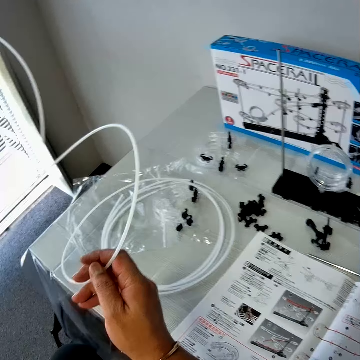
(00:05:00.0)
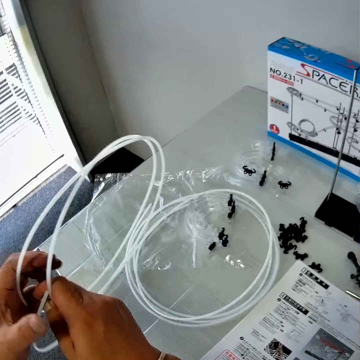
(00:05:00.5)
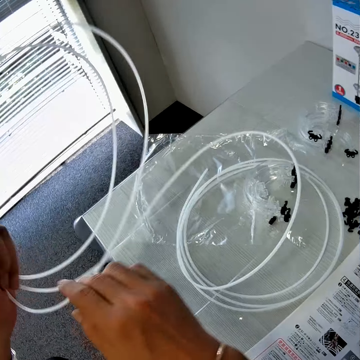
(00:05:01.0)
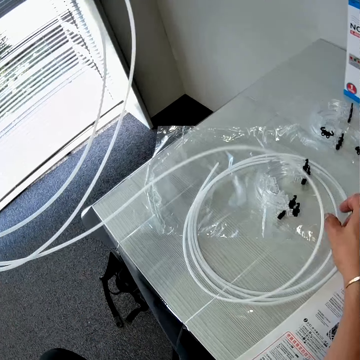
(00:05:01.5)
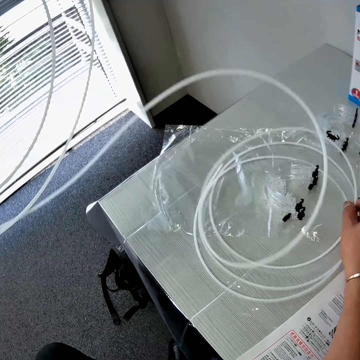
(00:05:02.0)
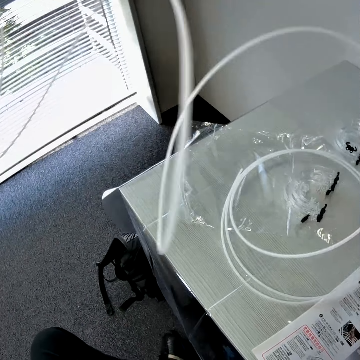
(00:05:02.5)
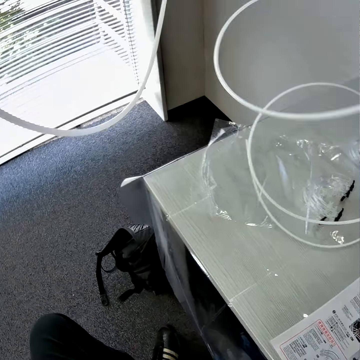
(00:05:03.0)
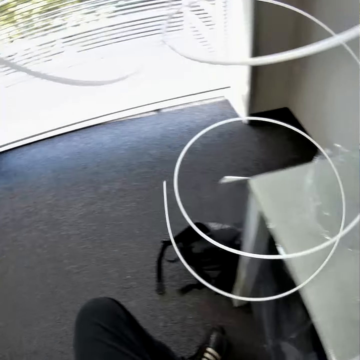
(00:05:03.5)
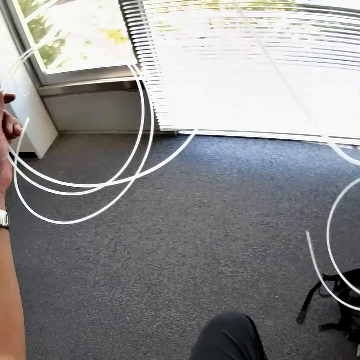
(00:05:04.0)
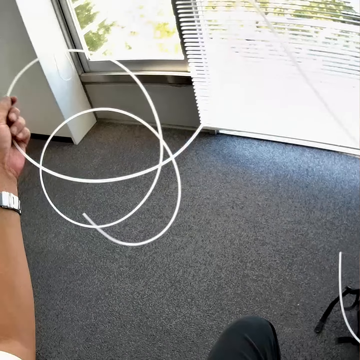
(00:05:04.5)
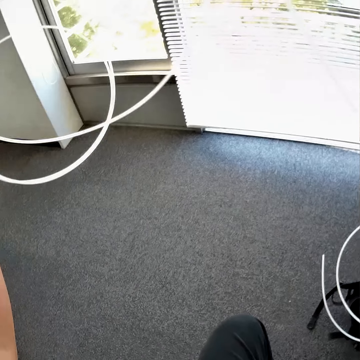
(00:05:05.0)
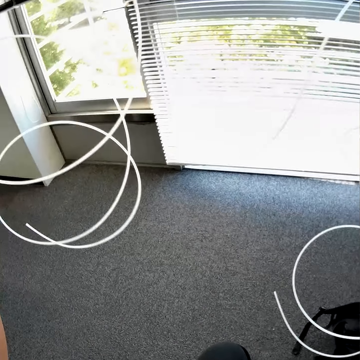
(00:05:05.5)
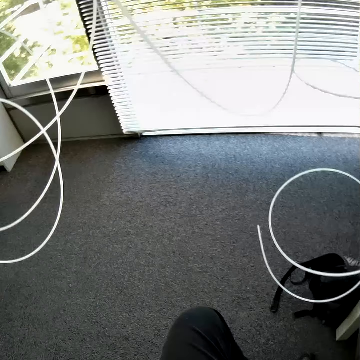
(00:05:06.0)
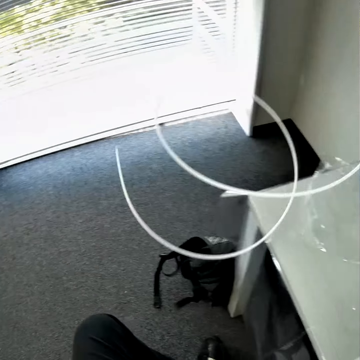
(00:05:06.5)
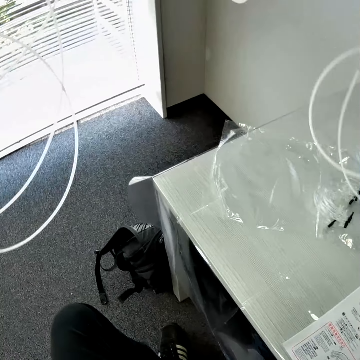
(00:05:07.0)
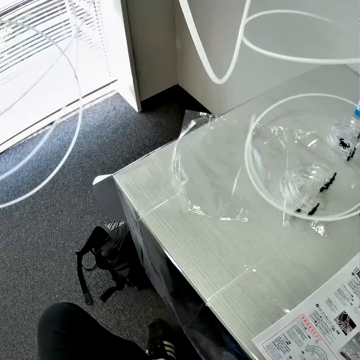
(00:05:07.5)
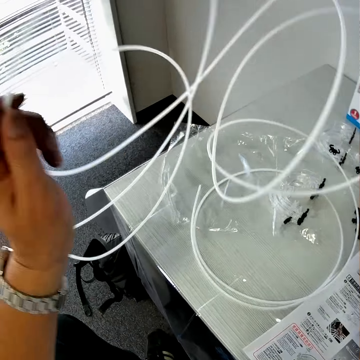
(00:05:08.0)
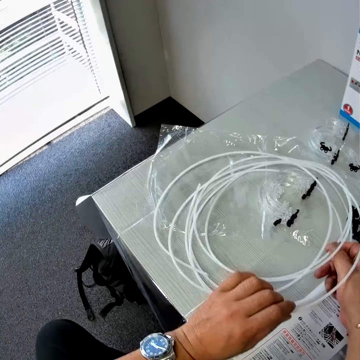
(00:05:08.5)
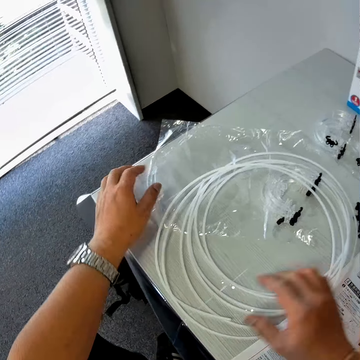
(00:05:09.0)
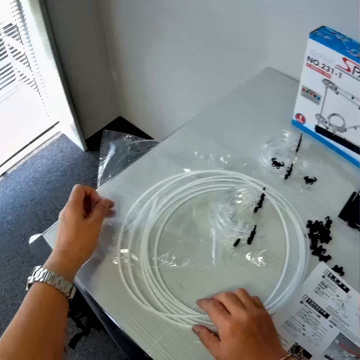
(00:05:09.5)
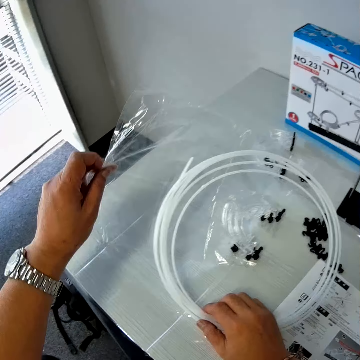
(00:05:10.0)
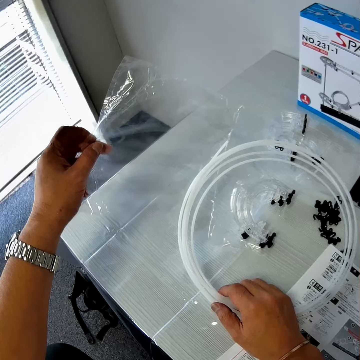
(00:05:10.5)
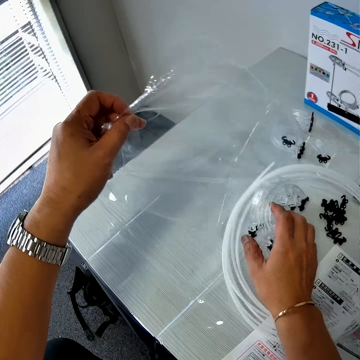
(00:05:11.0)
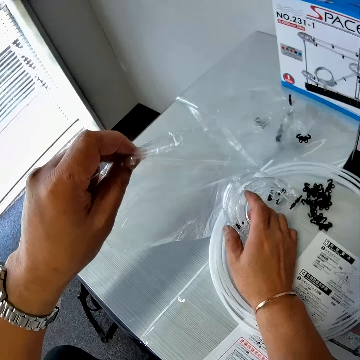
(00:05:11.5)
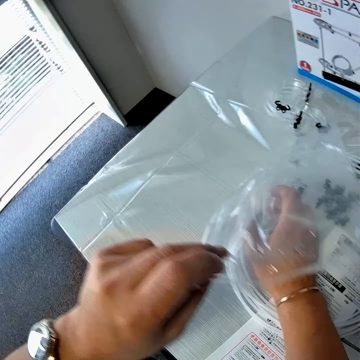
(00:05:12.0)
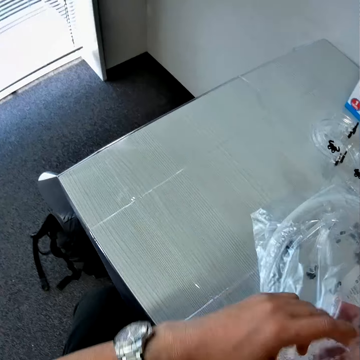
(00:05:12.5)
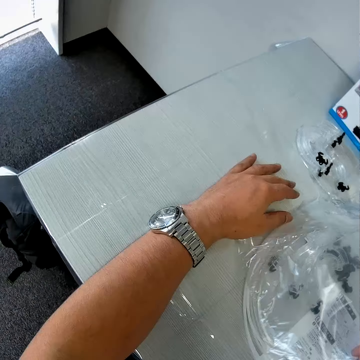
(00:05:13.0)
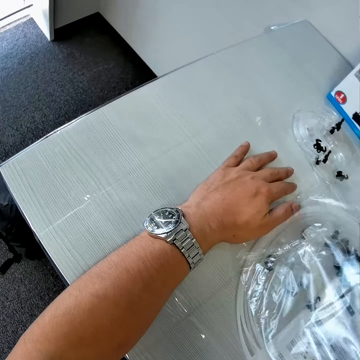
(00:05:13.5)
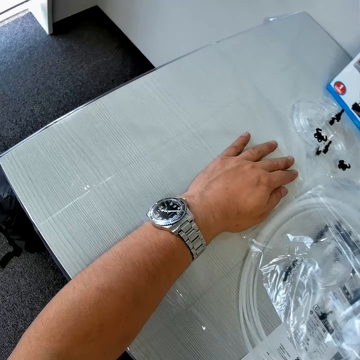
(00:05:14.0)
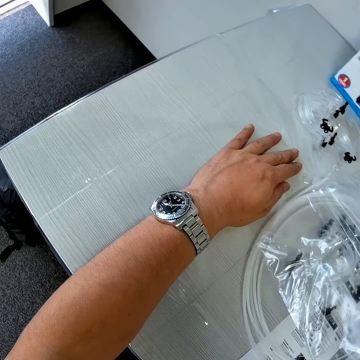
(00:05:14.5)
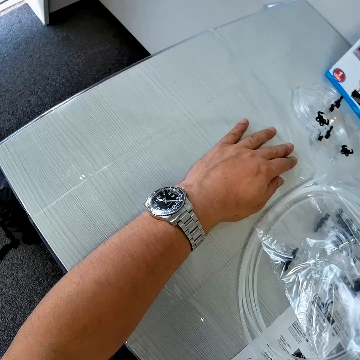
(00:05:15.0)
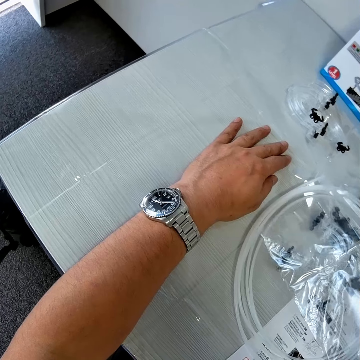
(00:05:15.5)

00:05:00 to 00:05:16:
The camera wearer stretches the cable. He folds the wire on the table. He puts the cable on the table. He removes a polythene from the table with his hands.

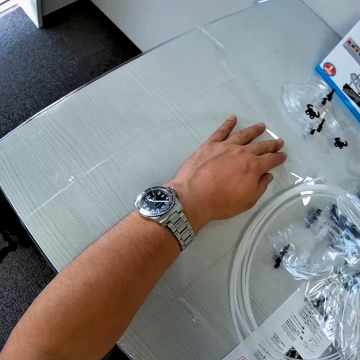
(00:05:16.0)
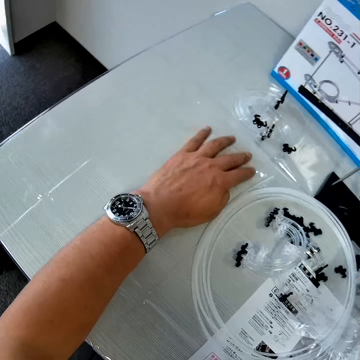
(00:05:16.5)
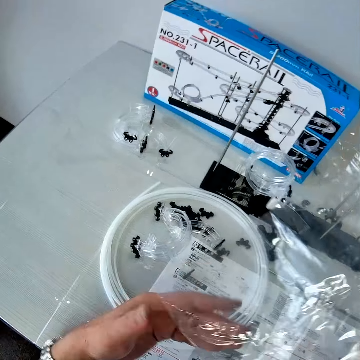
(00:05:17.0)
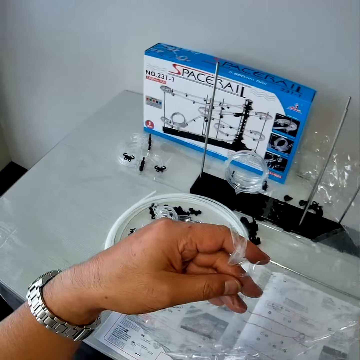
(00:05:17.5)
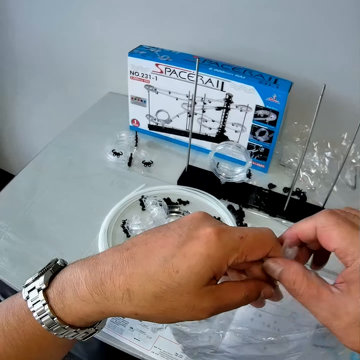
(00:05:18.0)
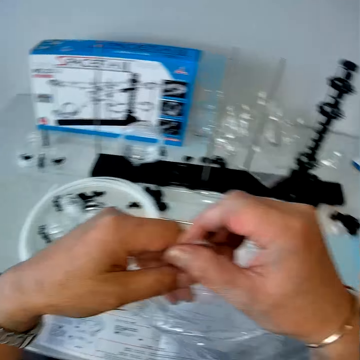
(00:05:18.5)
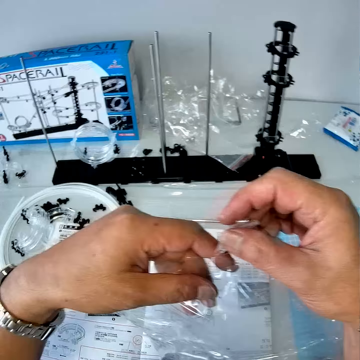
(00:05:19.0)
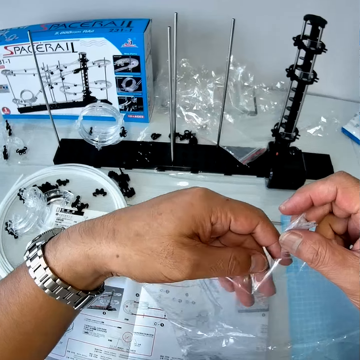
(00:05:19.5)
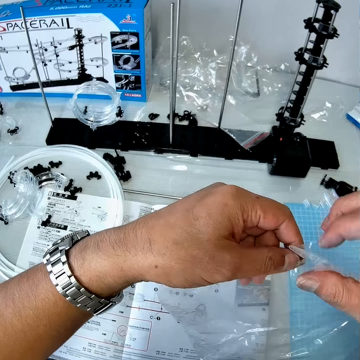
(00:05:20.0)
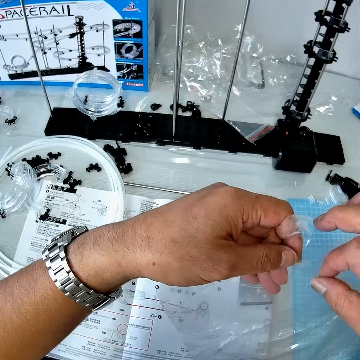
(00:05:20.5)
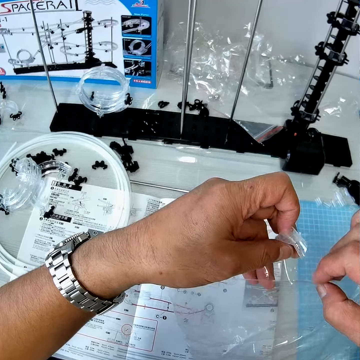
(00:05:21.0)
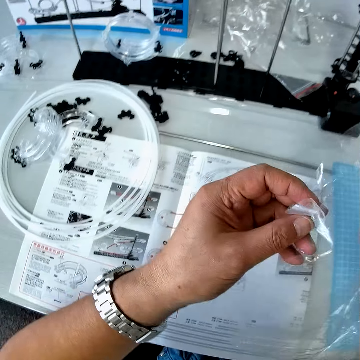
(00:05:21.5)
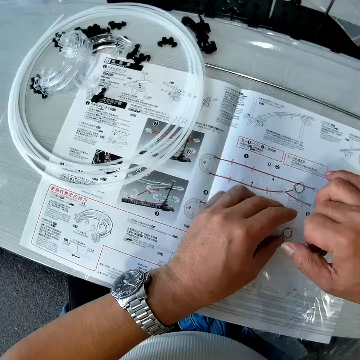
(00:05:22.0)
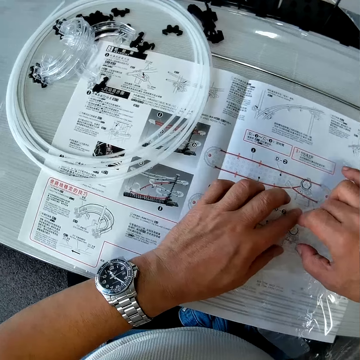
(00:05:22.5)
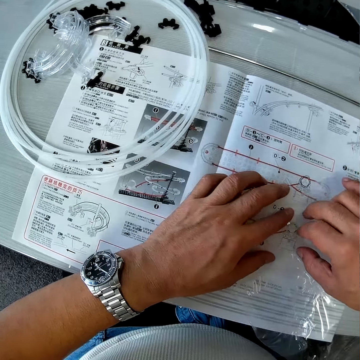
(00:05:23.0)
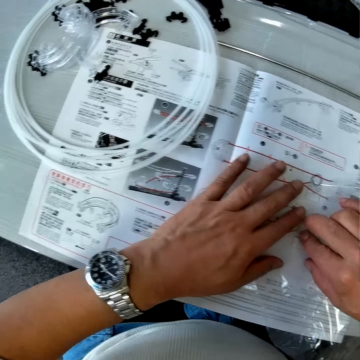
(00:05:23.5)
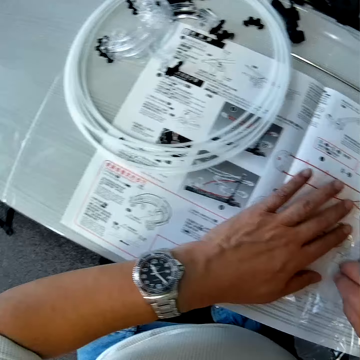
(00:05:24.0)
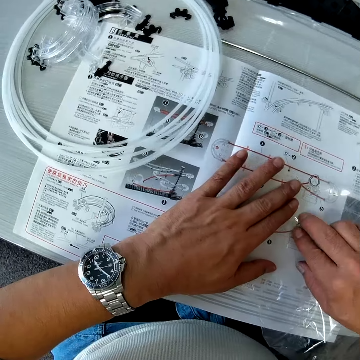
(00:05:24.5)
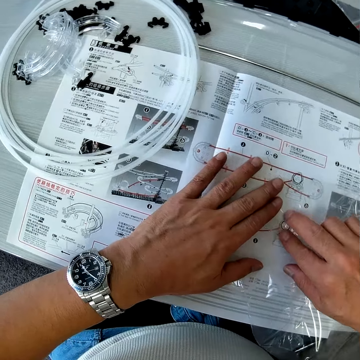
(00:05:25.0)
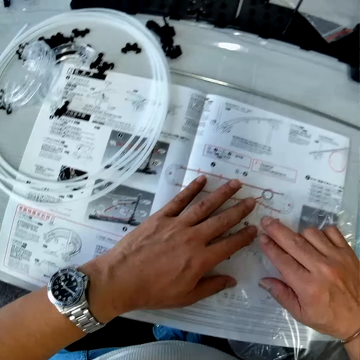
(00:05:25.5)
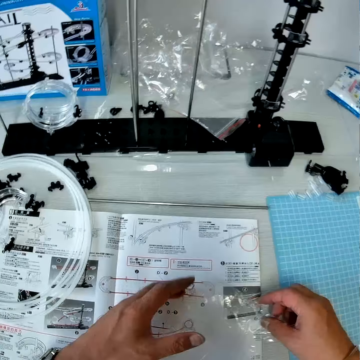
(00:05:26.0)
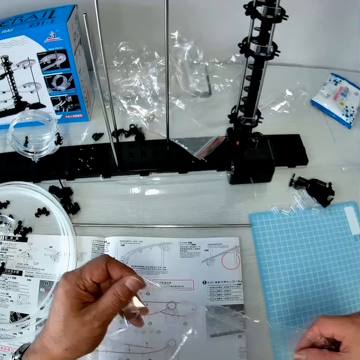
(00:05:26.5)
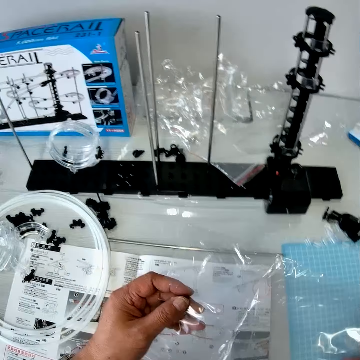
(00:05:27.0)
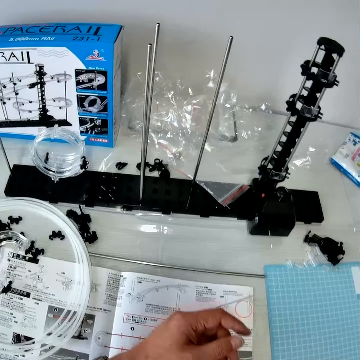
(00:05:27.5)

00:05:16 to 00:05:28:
The camera wearer places the polythene on the mechanical model chart with his hands. He removes the polythene from the mechanical model chart with his hands.

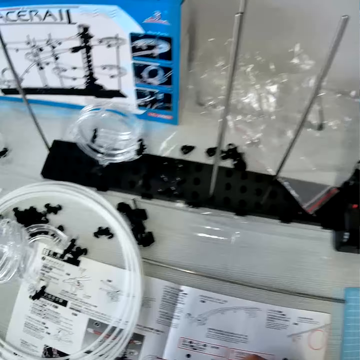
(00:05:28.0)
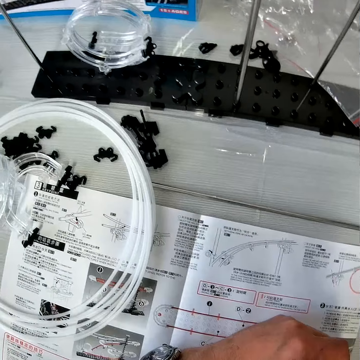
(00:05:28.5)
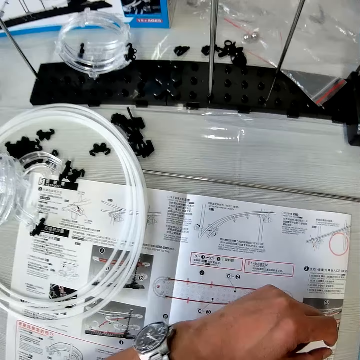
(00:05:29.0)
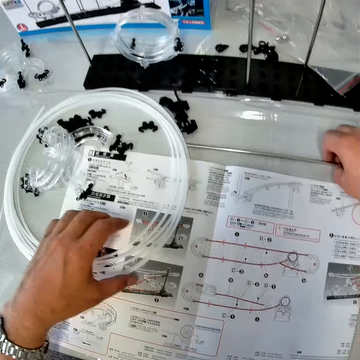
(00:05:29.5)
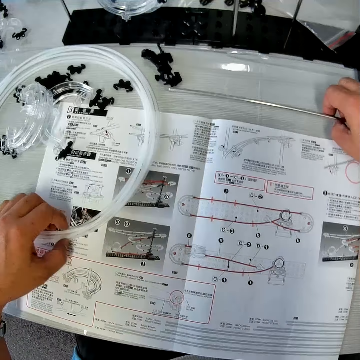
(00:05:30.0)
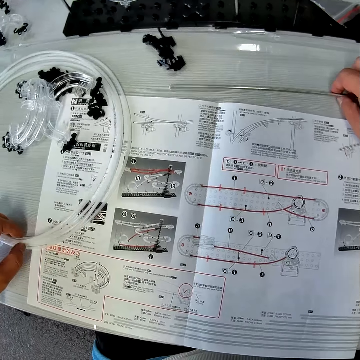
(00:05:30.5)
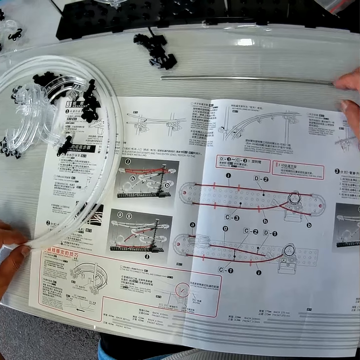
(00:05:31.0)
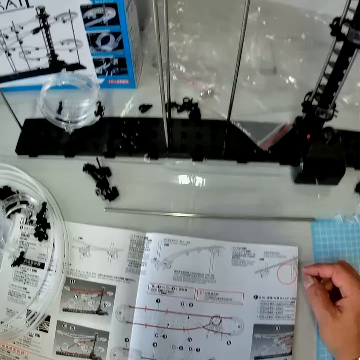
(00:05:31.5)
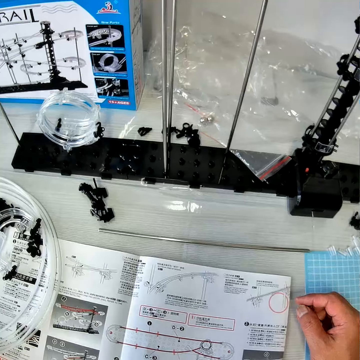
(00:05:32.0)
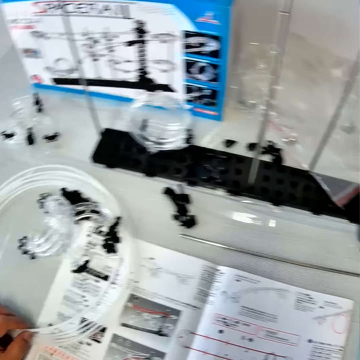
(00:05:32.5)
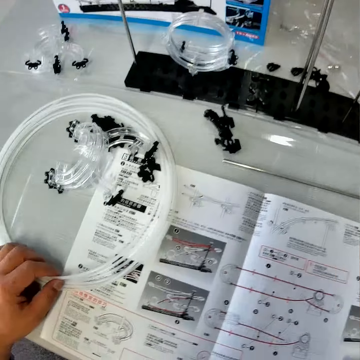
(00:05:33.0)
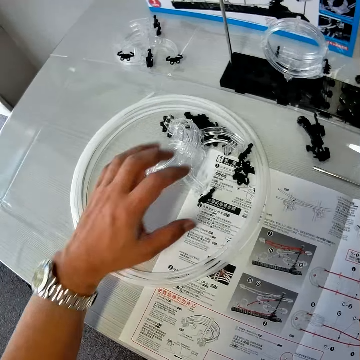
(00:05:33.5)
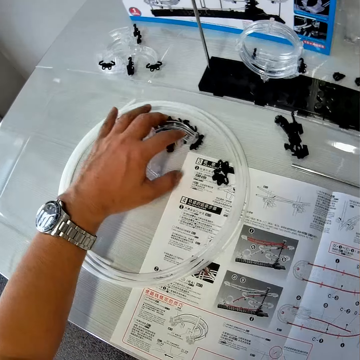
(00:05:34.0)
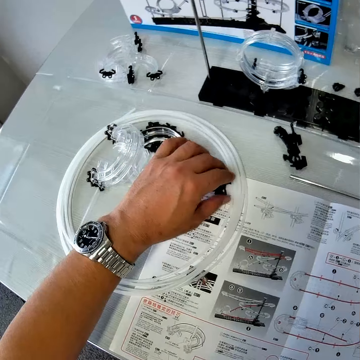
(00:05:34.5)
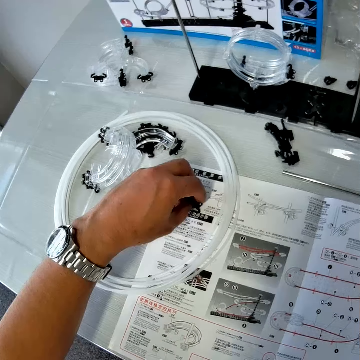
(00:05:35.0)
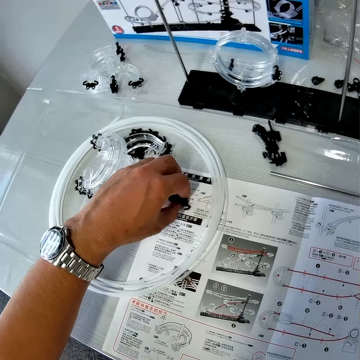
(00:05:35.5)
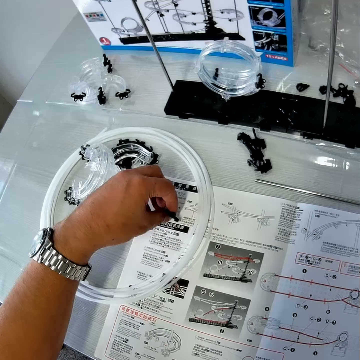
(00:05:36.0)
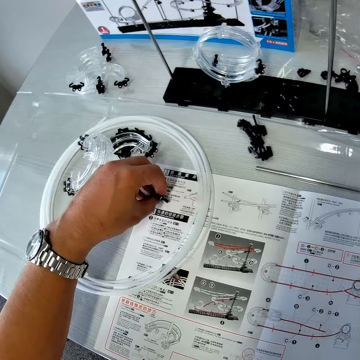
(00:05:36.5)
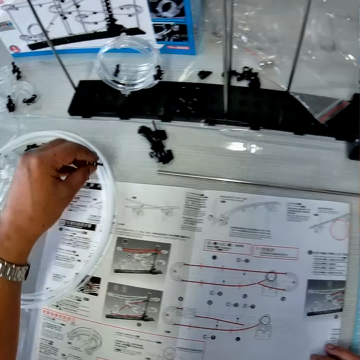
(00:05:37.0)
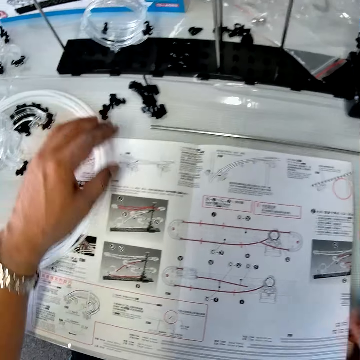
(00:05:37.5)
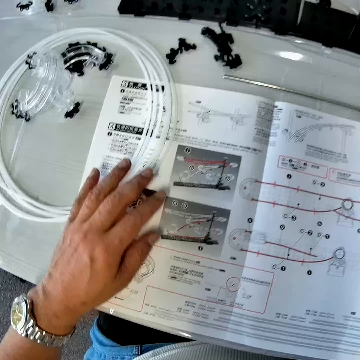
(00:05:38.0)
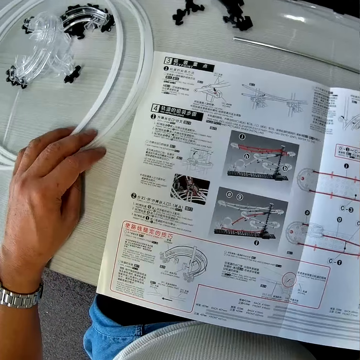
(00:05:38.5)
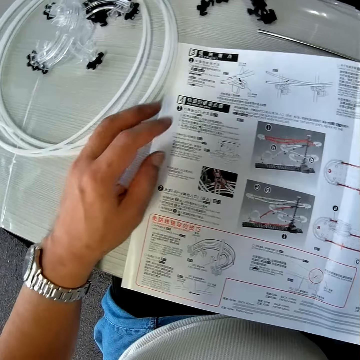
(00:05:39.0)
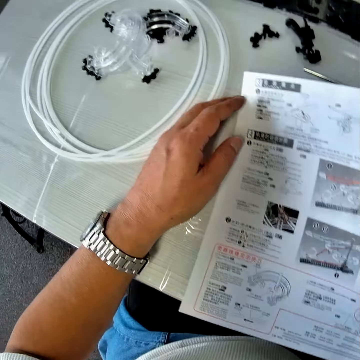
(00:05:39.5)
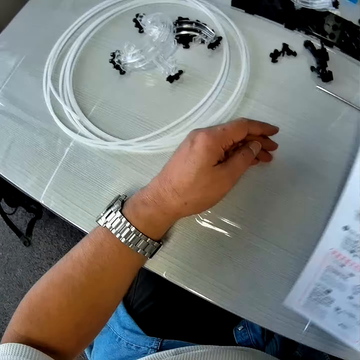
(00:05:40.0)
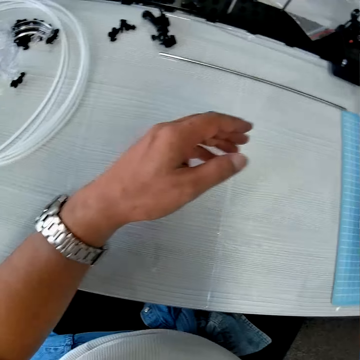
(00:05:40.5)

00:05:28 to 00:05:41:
The camera wearer puts the polythene paper on the table. He adjusts an iron rod on the table with his right hand, and adjusts the wire on the table with his left hand. He touches the space rail metal. He repositions pieces of the mechanical model on the table with his left hand. He adjusts the wire on the table with his left hand. He holds the mechanical model chart with his hands. He takes the paper.
